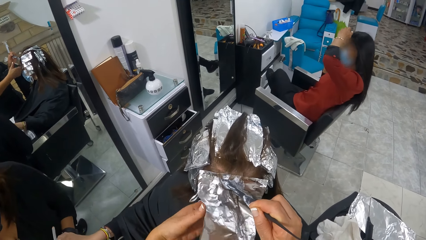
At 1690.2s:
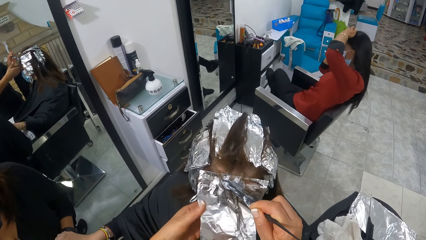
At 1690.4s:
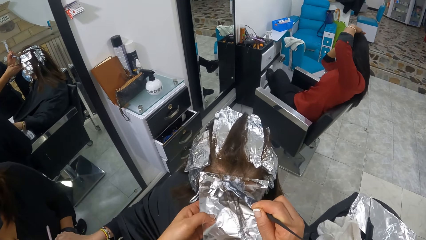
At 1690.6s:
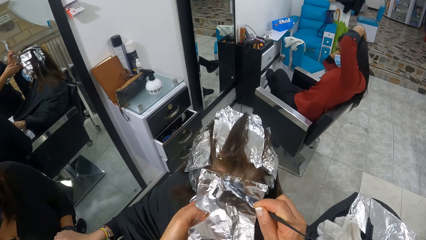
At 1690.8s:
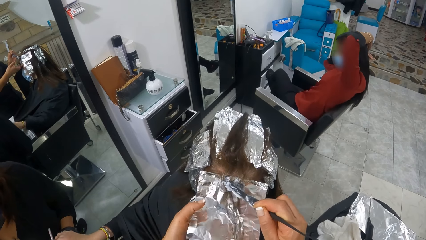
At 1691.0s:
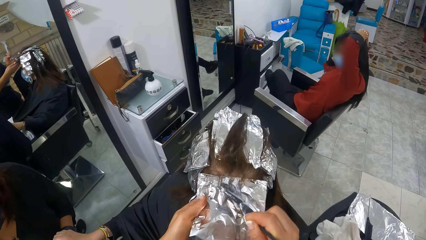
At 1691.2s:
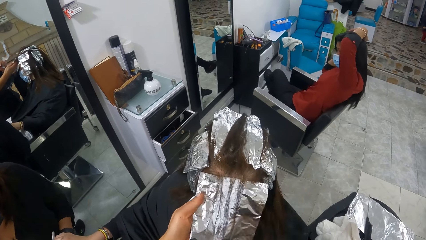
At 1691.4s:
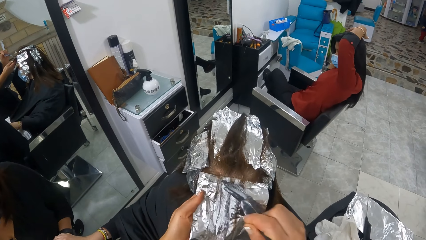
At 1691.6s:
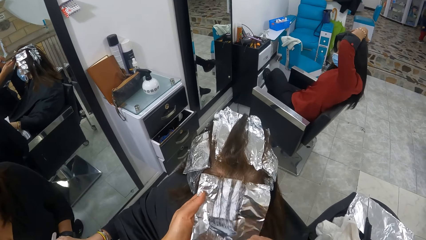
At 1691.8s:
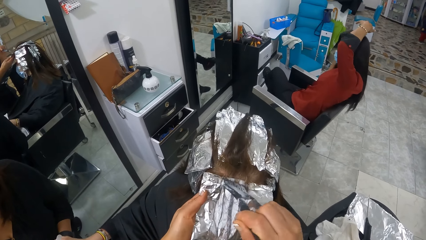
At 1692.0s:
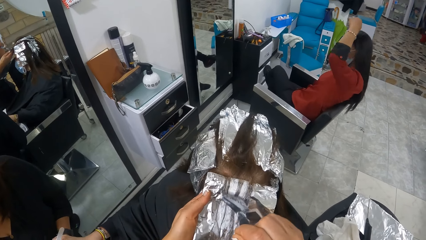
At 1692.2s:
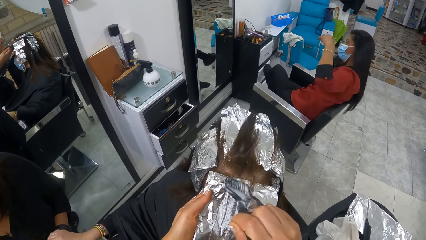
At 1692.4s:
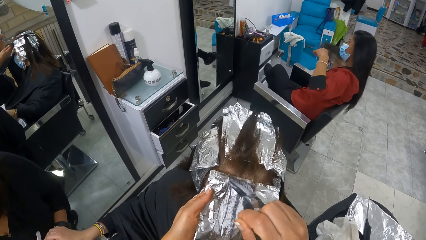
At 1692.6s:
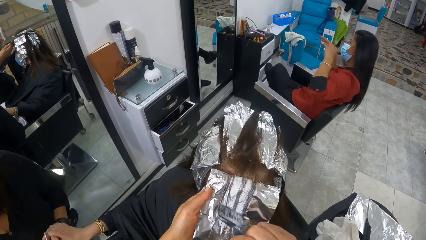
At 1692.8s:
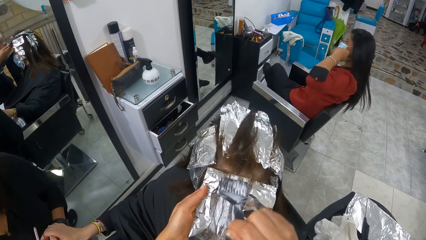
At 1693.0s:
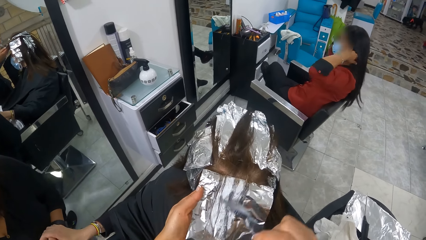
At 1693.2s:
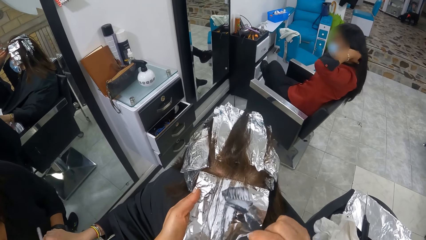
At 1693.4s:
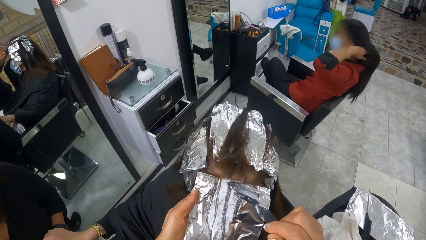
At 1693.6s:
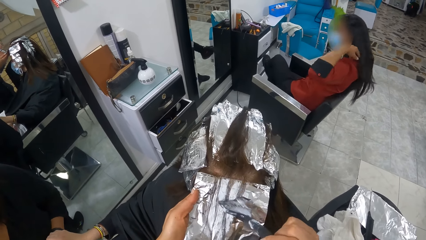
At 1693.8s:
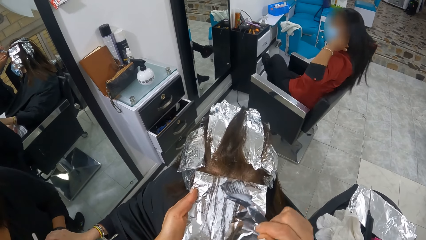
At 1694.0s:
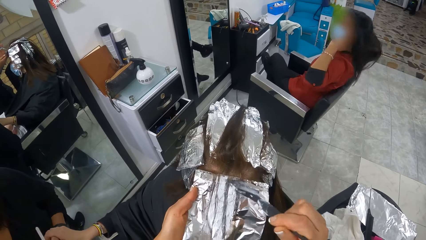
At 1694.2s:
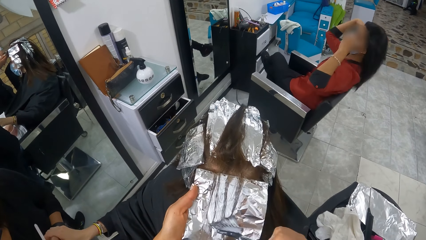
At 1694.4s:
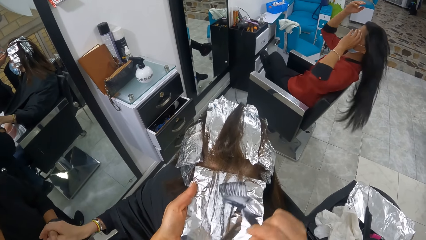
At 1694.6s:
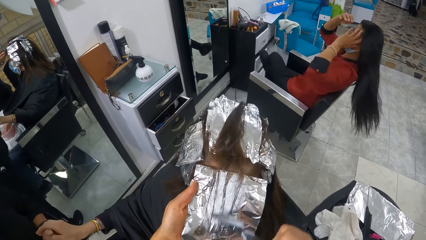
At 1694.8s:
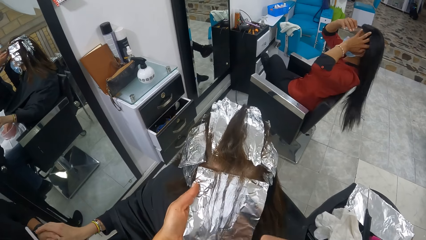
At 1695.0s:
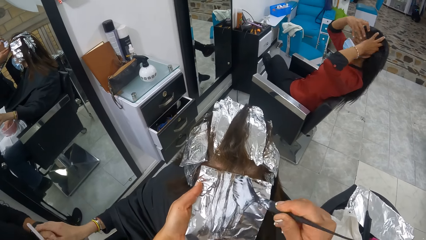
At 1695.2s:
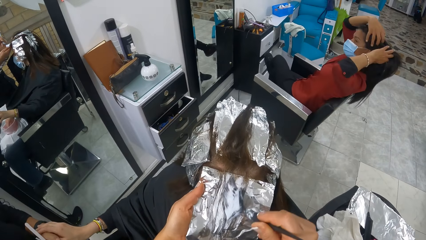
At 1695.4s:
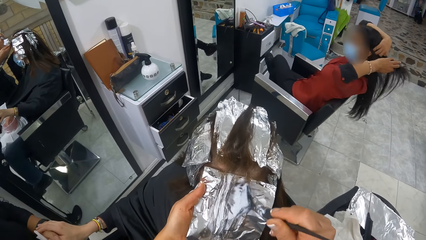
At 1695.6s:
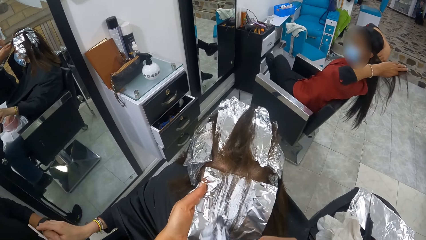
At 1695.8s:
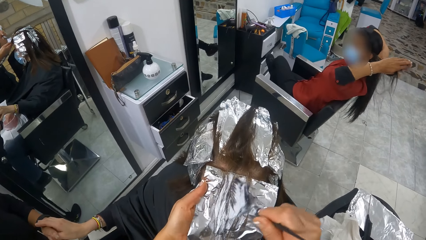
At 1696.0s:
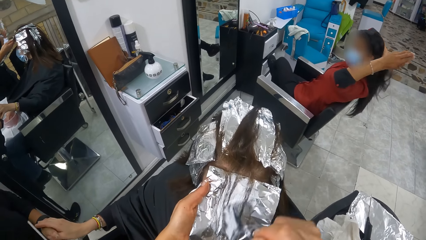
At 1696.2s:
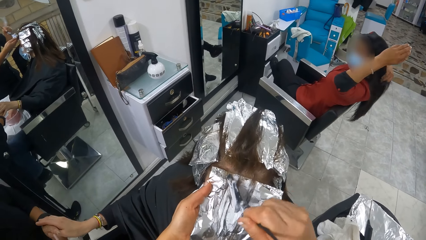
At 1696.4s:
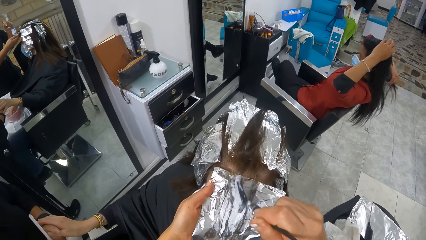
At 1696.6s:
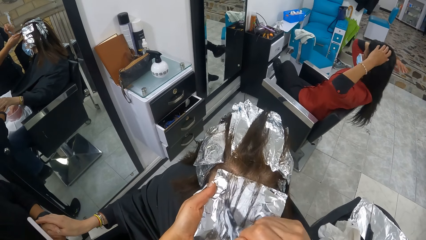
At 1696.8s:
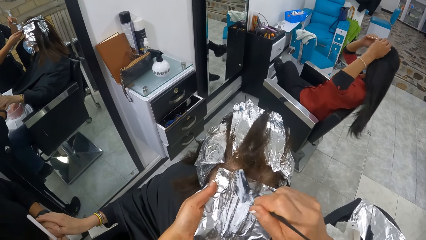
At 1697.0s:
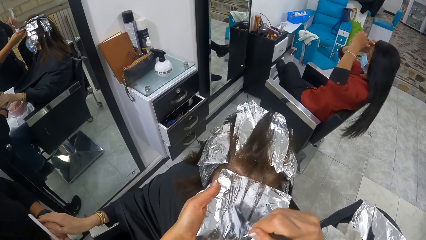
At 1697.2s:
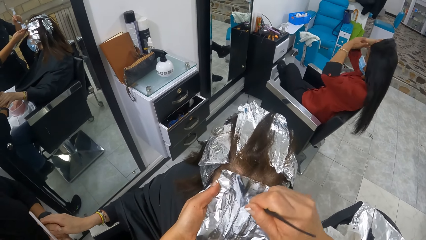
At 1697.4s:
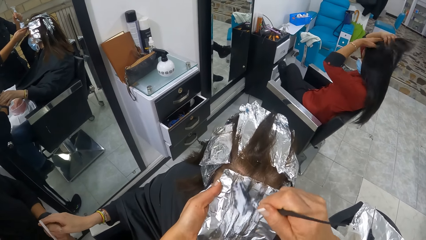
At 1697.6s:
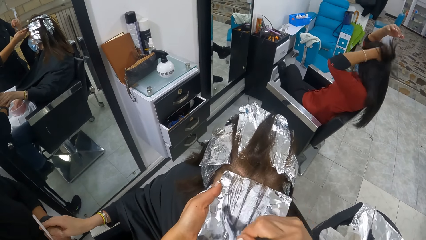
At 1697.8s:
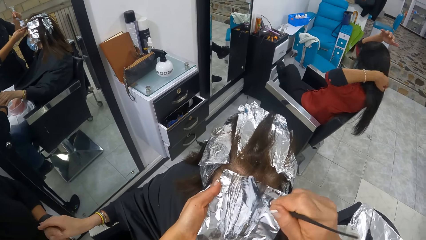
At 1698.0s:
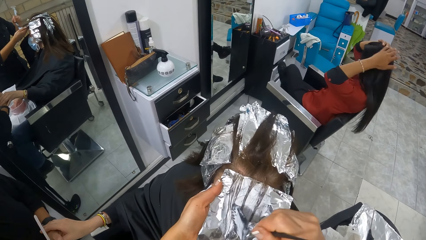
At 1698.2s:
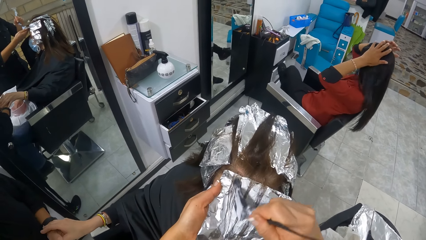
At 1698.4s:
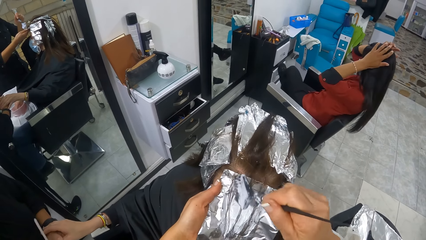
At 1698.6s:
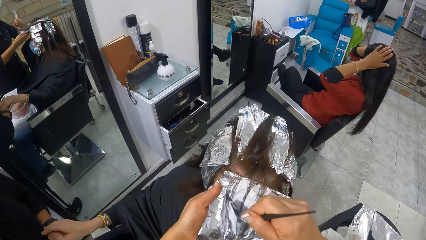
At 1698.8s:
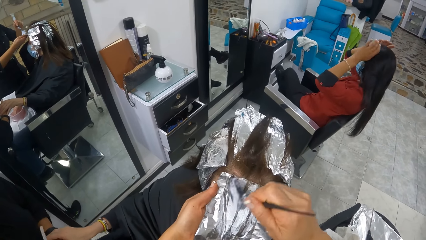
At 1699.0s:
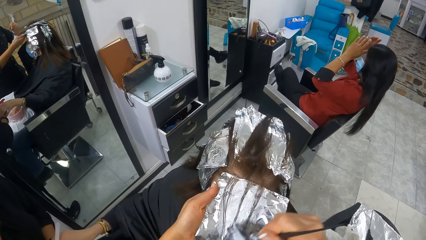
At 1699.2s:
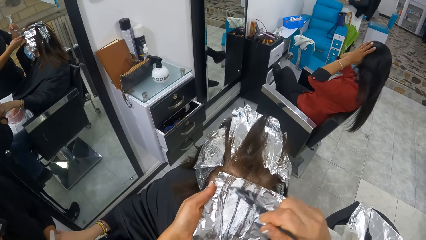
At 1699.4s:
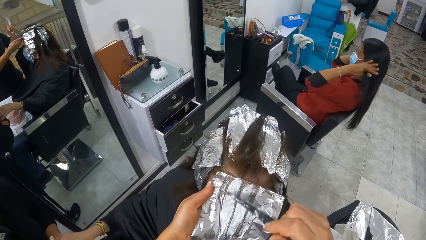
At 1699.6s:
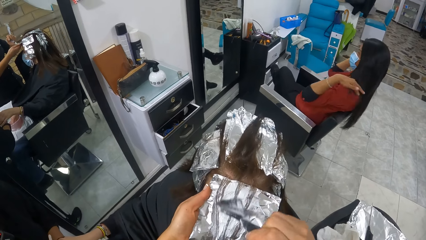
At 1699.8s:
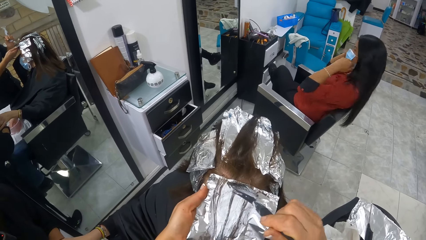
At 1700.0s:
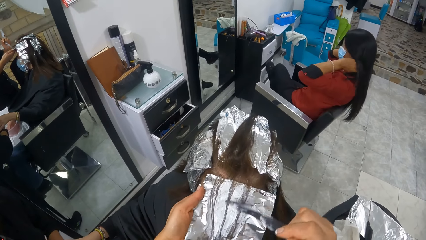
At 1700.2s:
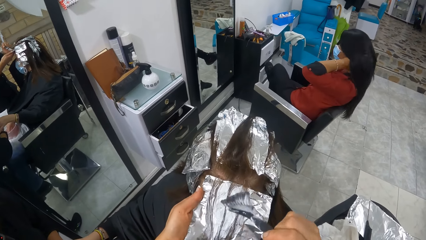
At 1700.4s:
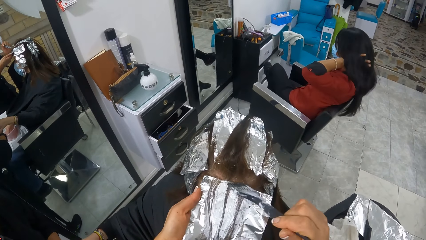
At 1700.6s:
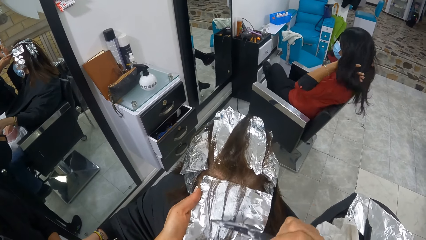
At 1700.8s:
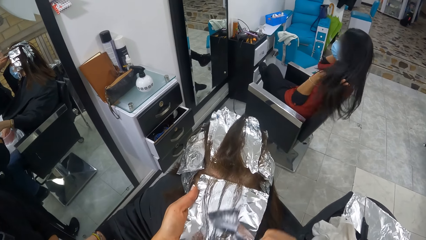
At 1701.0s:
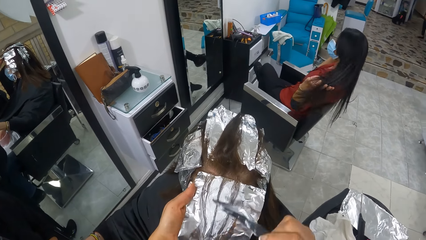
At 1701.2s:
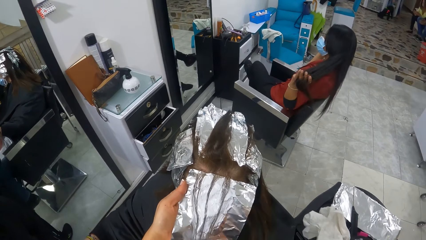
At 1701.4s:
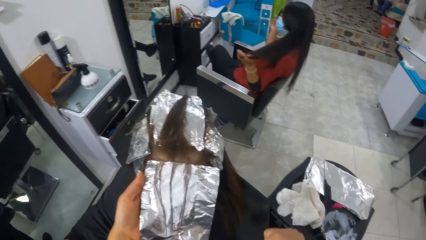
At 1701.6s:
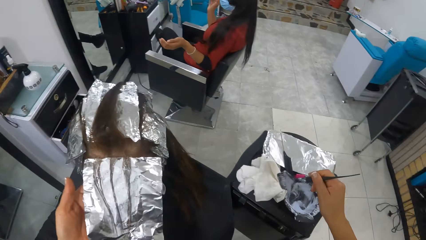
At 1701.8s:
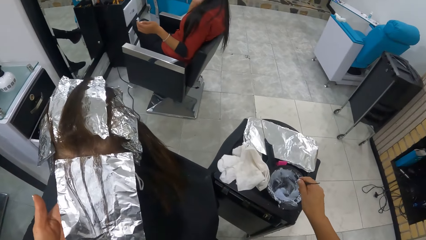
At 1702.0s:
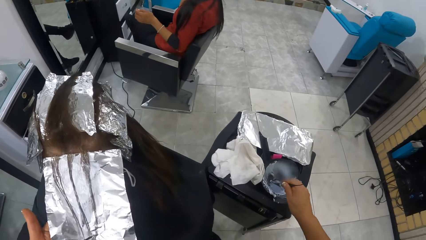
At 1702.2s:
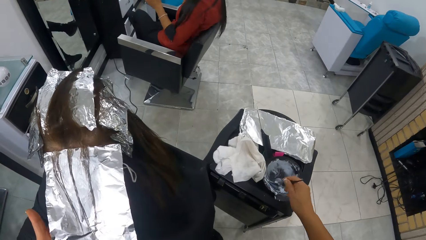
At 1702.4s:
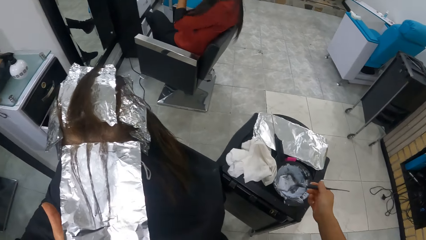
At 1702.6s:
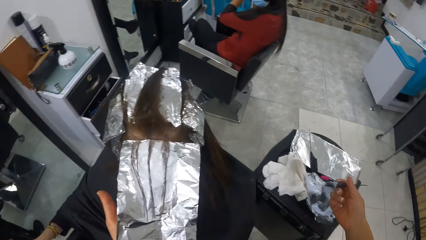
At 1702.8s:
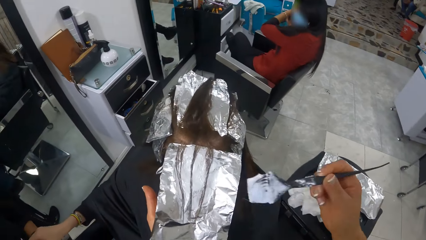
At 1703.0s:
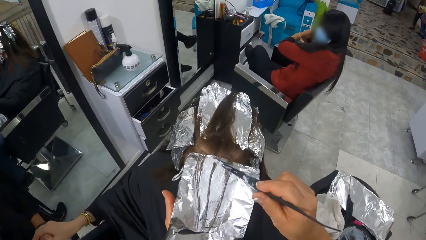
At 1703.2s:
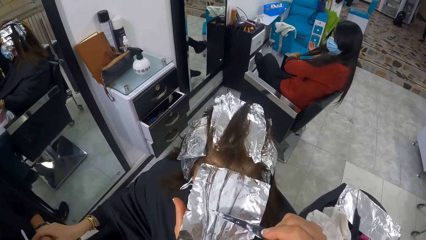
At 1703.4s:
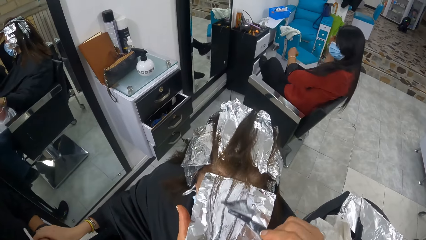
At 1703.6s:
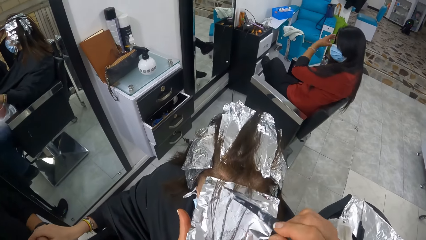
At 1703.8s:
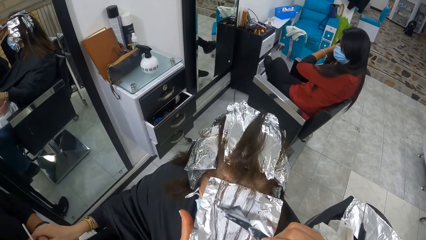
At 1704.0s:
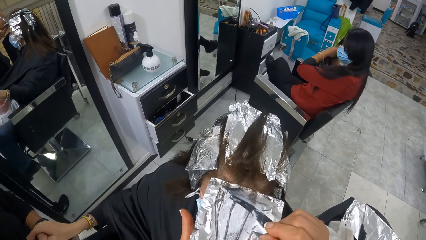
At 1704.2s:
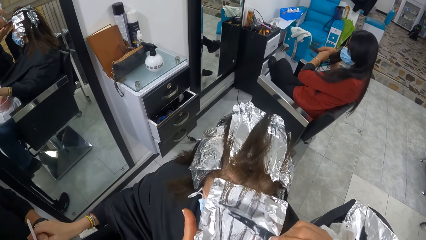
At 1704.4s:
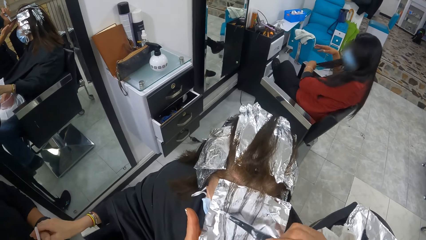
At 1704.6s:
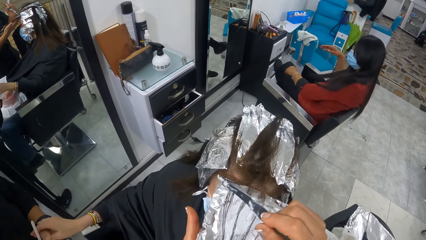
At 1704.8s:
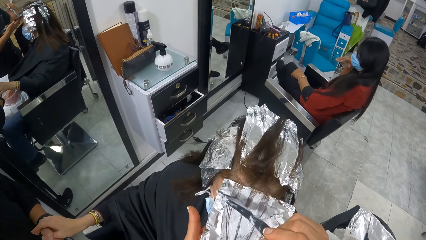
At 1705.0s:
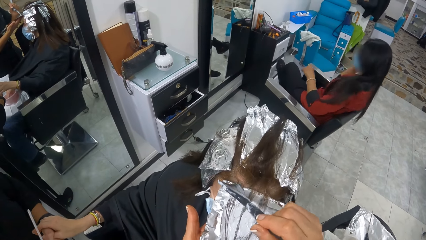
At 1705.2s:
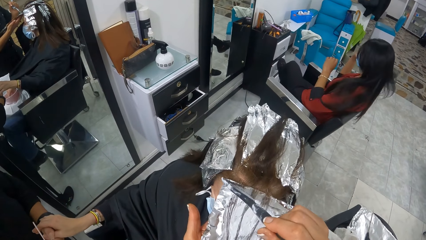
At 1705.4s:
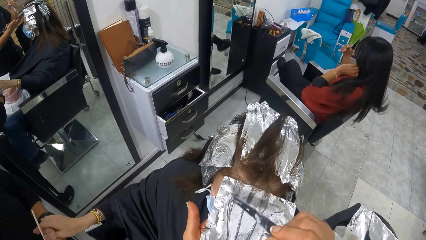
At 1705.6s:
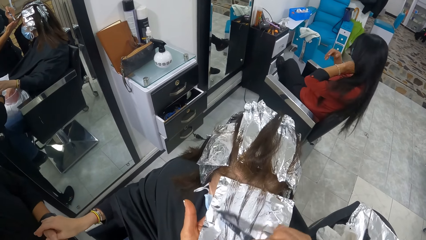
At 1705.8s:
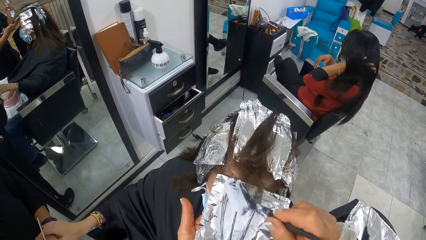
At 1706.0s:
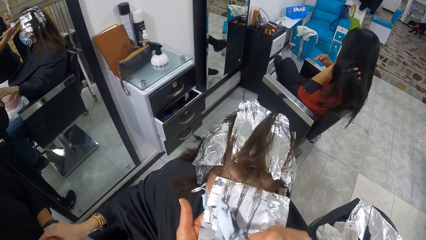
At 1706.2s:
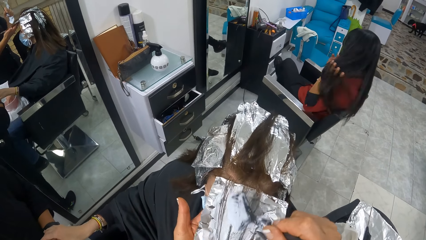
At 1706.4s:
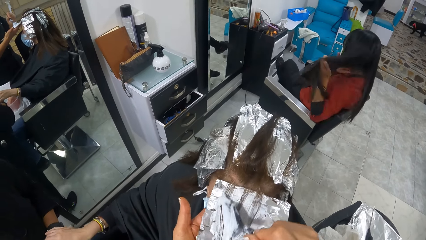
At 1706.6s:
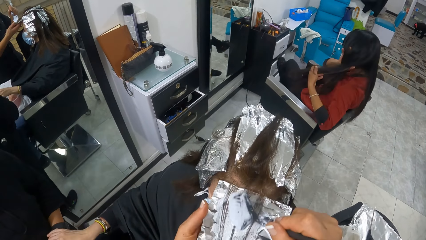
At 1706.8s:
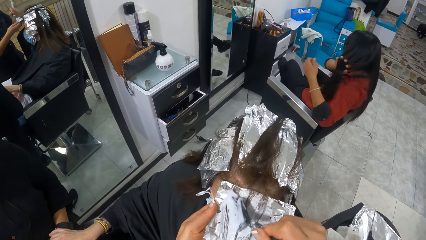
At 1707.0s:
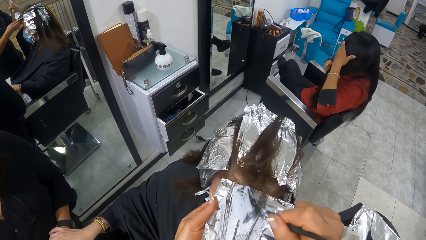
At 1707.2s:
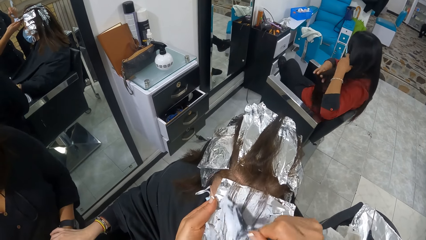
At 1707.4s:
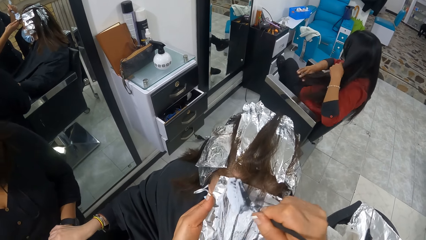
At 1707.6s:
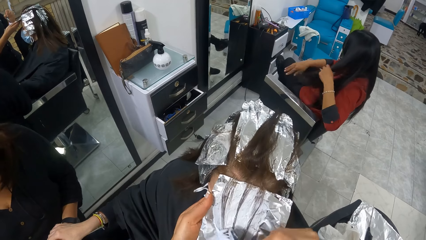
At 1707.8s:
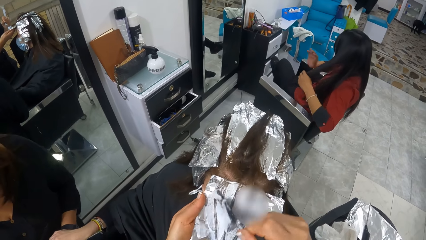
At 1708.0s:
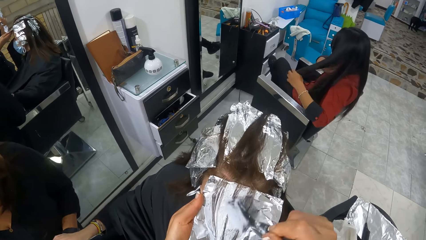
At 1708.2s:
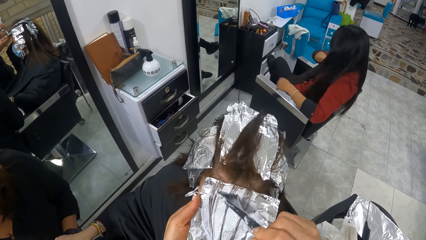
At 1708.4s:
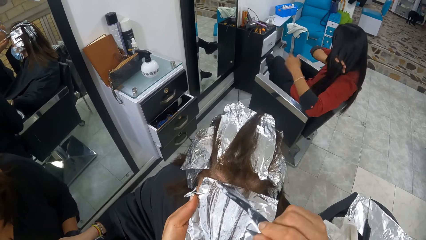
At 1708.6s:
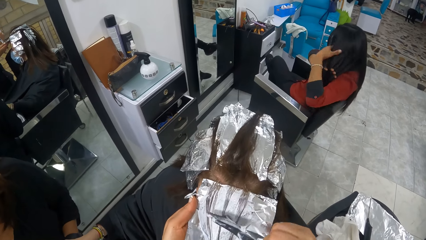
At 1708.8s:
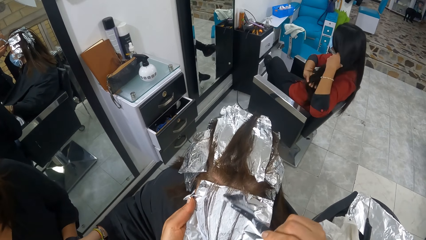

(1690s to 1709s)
The camera wearer picks some dye from the bowl of dye on the table with the brush in her right hand. She puts the brush inside the oil. She applies the dye on the woman's hair on the sheet of foil with the brush in her right hand.
